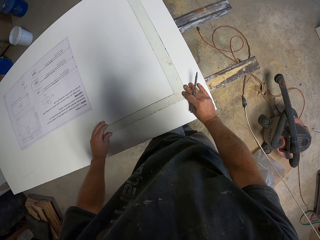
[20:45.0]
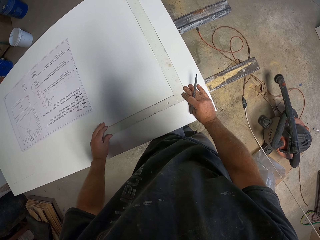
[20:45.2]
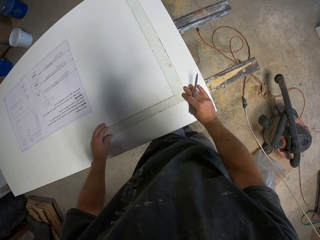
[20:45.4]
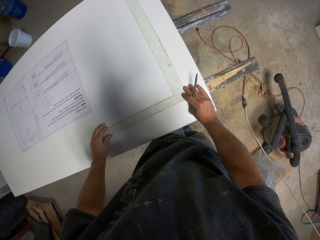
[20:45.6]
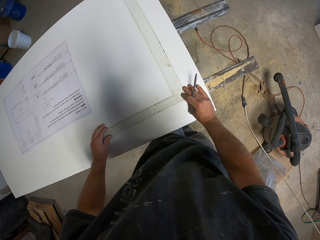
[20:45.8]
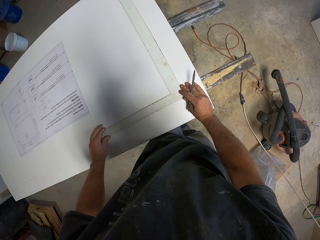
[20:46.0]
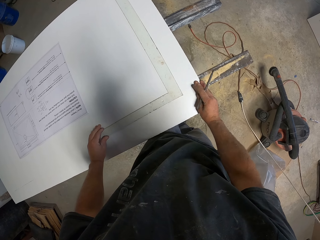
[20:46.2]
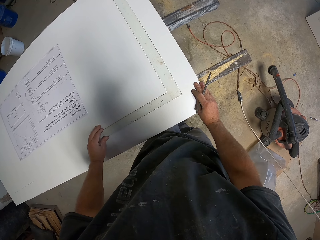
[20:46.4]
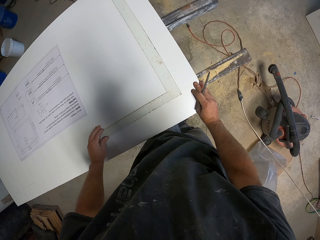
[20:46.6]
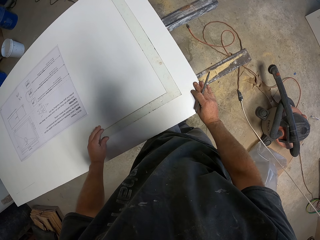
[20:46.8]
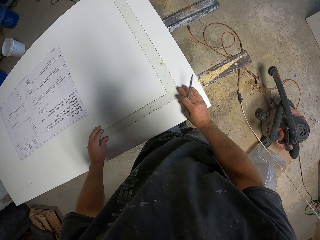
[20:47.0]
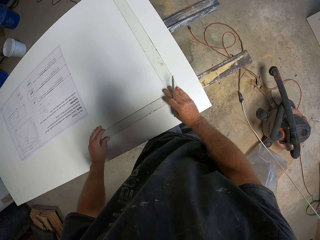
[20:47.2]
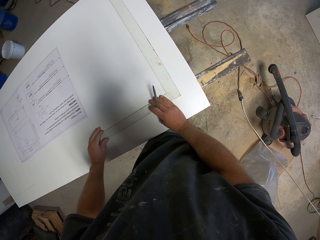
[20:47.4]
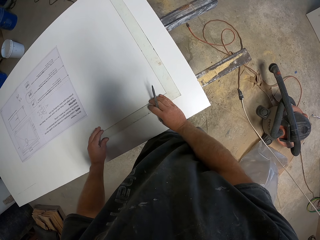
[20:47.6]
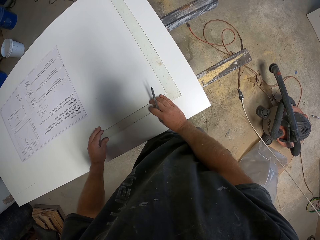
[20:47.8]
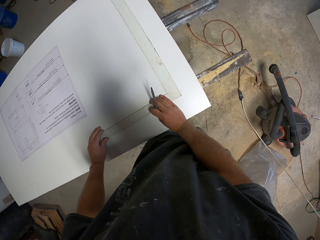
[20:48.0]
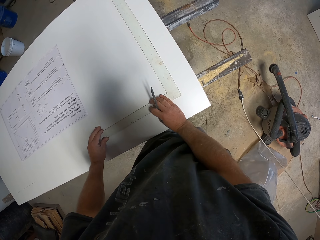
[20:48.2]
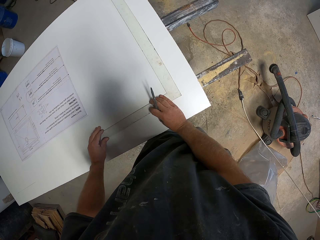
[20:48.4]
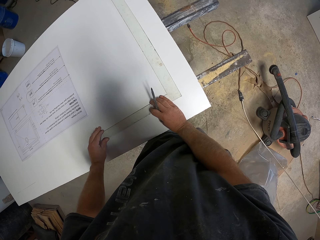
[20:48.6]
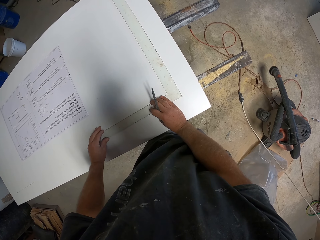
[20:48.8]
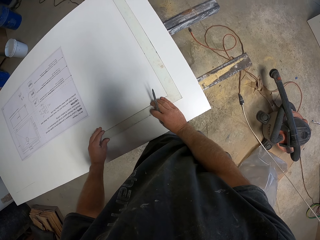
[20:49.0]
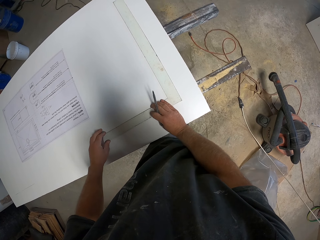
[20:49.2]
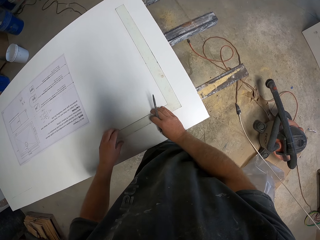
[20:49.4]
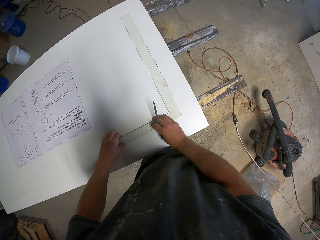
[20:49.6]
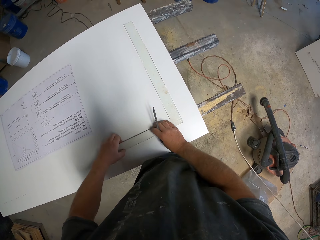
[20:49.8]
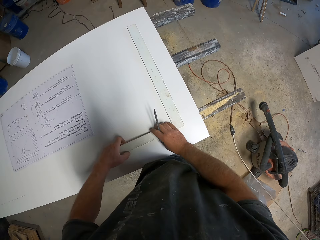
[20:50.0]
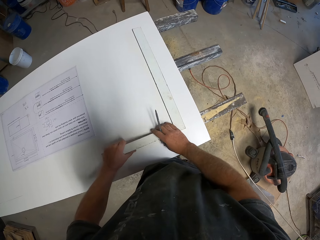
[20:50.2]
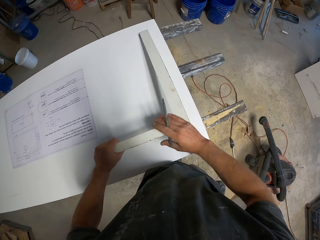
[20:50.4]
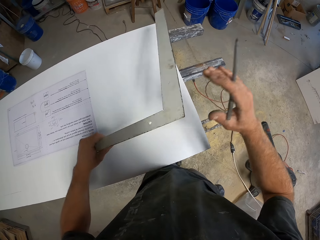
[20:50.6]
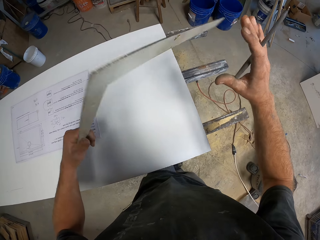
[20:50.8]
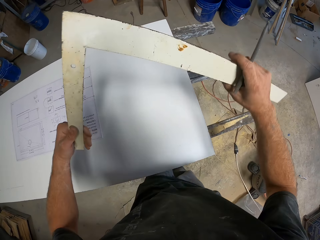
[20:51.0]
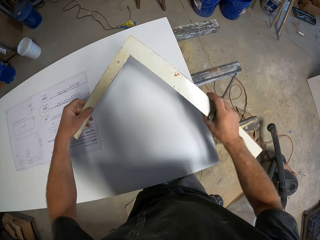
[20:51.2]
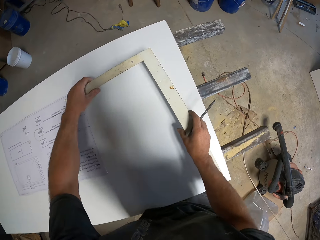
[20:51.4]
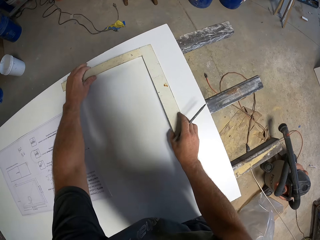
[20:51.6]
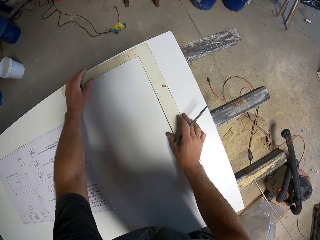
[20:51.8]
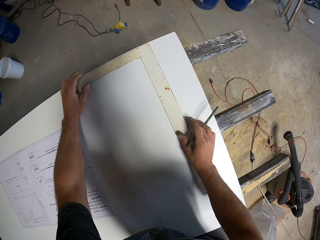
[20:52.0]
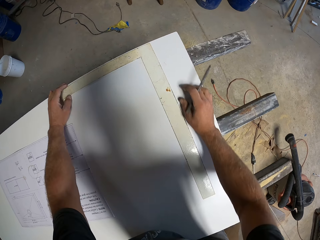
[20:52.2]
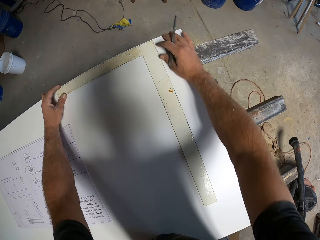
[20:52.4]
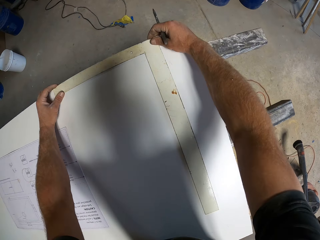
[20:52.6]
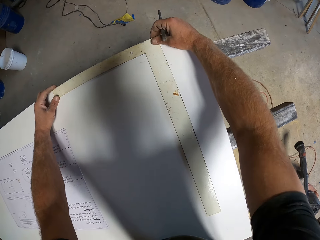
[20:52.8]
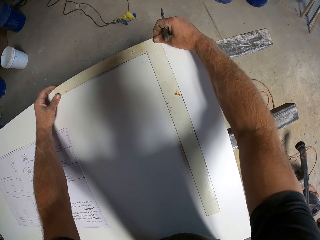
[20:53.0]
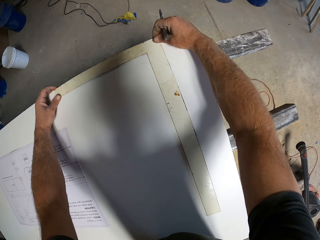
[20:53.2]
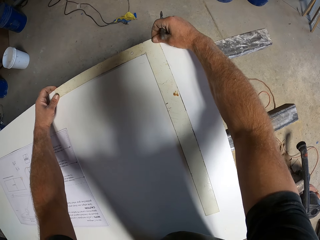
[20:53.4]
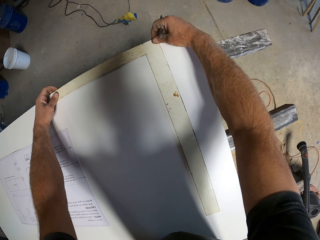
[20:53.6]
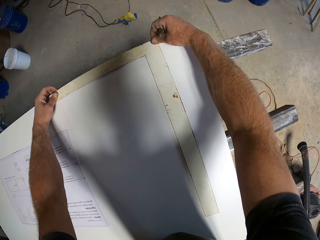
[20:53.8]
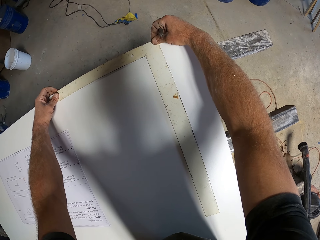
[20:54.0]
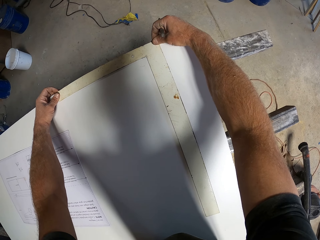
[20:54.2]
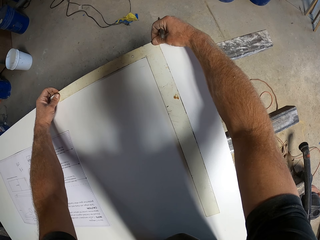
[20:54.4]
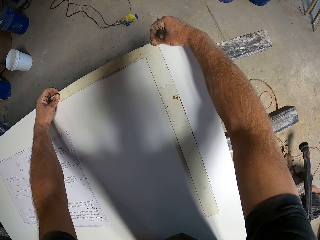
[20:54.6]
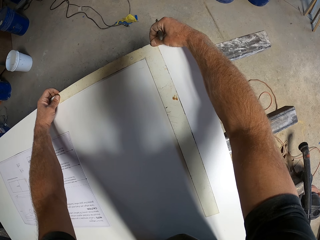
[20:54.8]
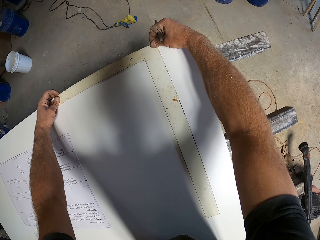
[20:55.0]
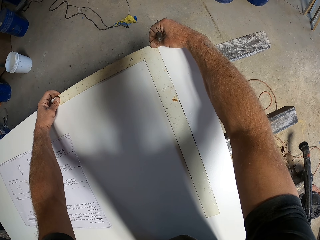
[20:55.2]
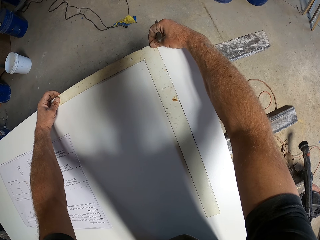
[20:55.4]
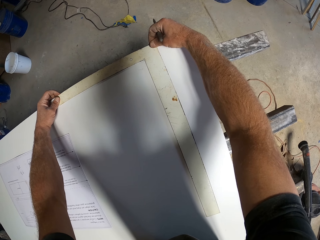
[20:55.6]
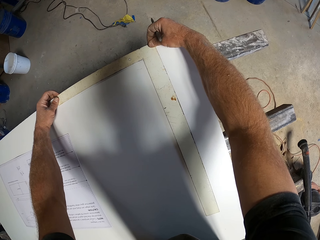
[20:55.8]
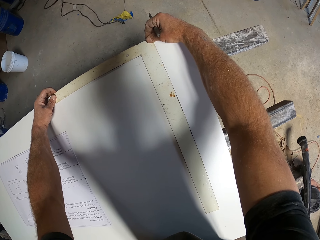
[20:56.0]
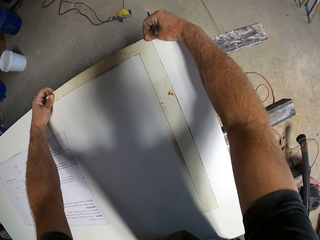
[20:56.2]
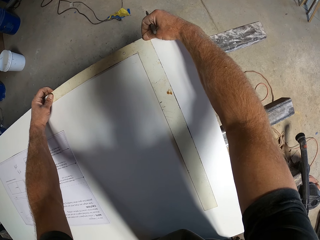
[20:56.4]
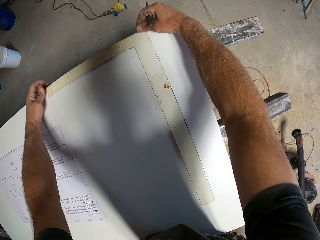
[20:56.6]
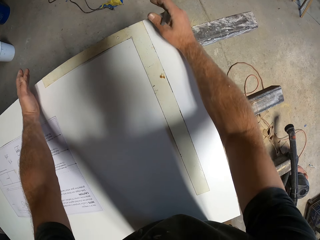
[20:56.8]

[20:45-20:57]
The camera wearer turns the L square ruler. They measure the wooden board.

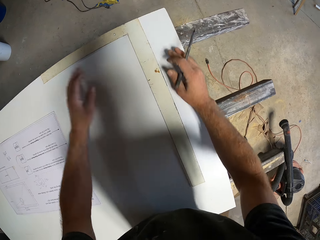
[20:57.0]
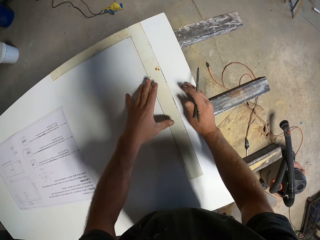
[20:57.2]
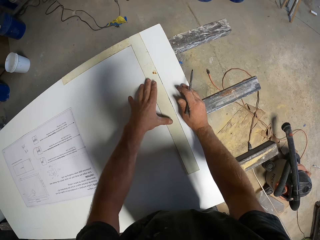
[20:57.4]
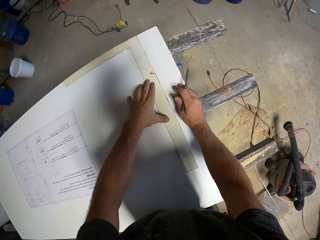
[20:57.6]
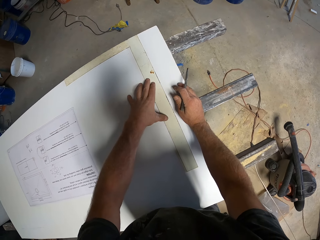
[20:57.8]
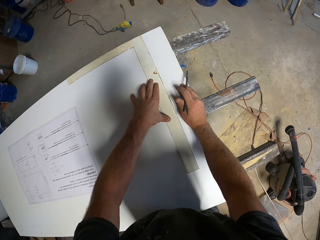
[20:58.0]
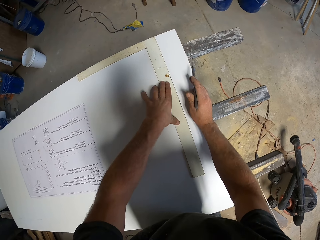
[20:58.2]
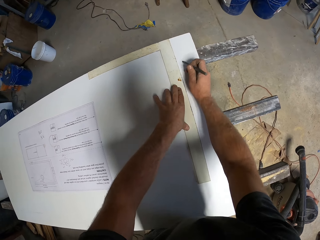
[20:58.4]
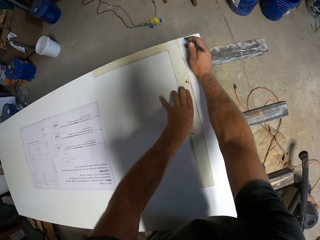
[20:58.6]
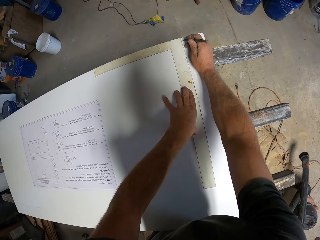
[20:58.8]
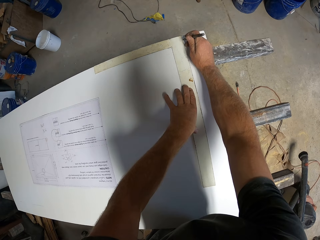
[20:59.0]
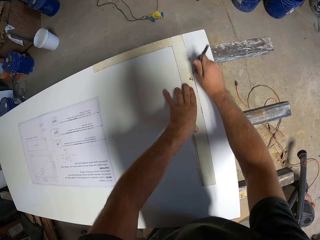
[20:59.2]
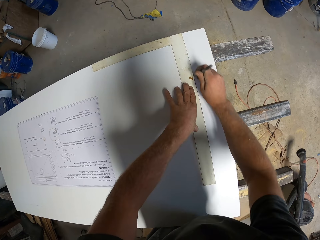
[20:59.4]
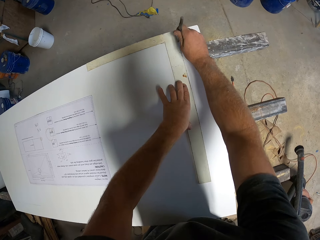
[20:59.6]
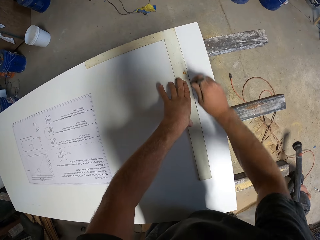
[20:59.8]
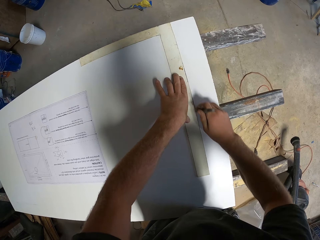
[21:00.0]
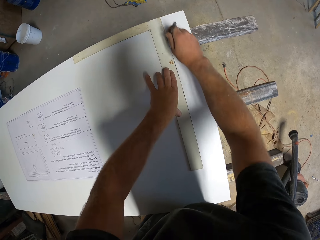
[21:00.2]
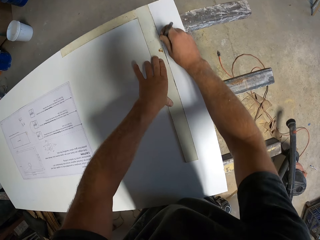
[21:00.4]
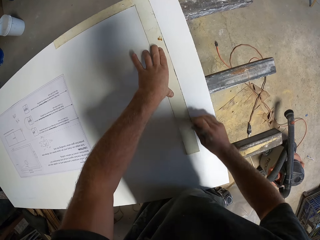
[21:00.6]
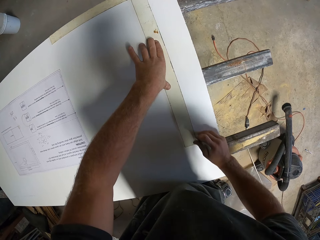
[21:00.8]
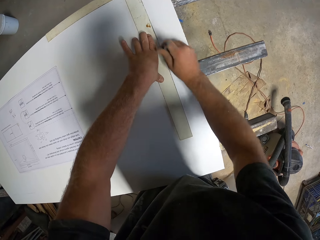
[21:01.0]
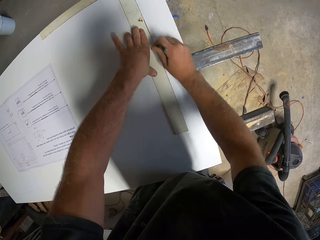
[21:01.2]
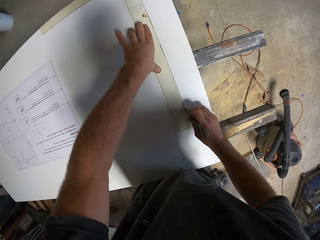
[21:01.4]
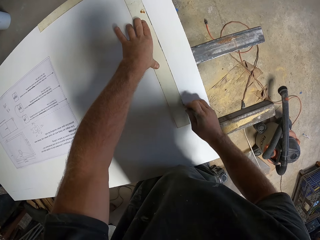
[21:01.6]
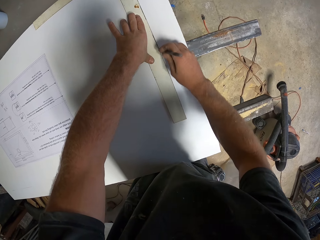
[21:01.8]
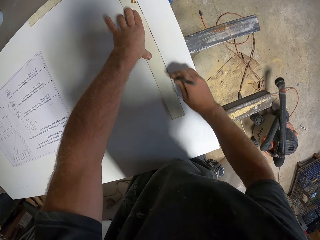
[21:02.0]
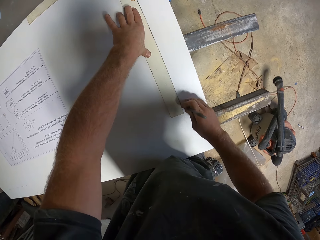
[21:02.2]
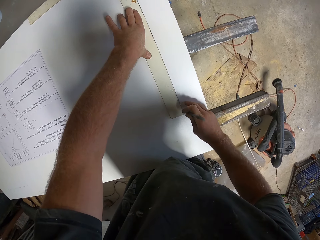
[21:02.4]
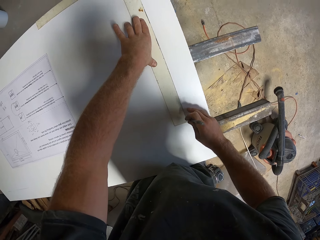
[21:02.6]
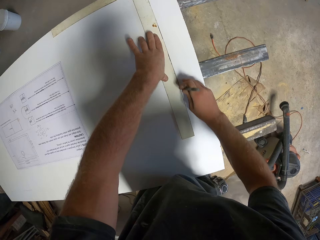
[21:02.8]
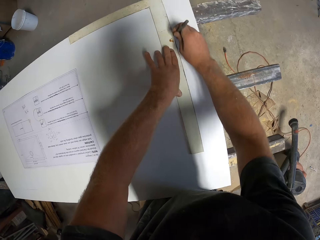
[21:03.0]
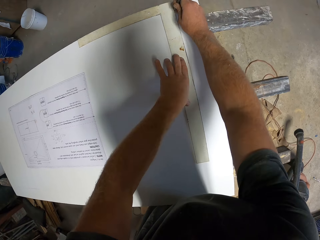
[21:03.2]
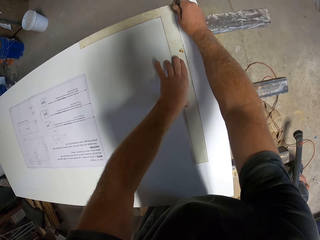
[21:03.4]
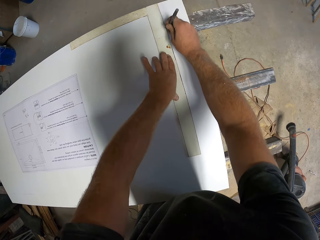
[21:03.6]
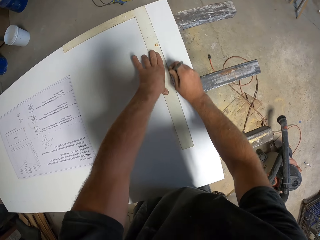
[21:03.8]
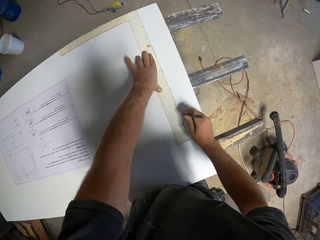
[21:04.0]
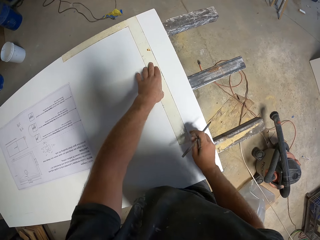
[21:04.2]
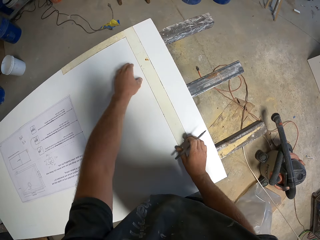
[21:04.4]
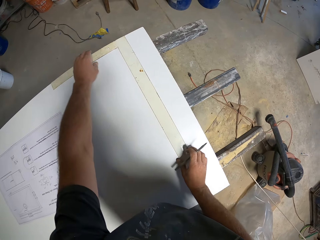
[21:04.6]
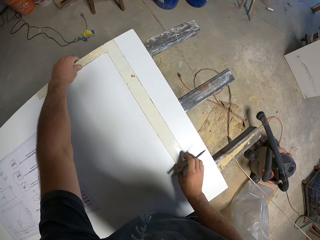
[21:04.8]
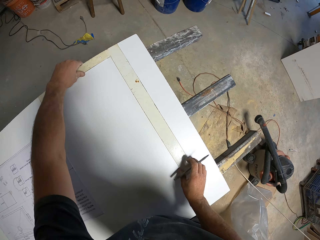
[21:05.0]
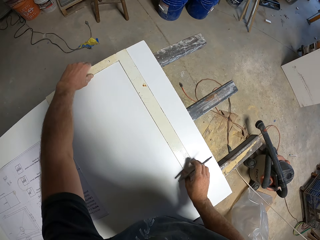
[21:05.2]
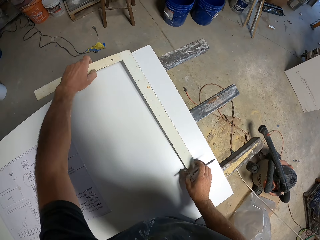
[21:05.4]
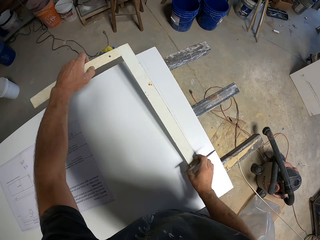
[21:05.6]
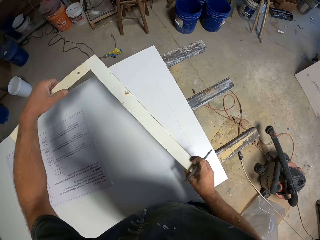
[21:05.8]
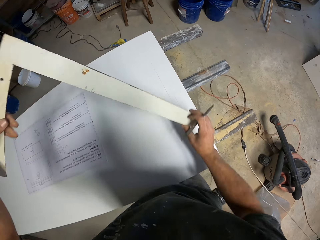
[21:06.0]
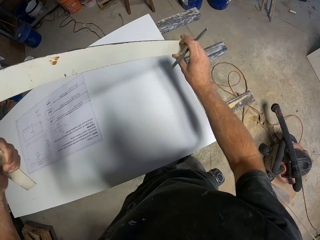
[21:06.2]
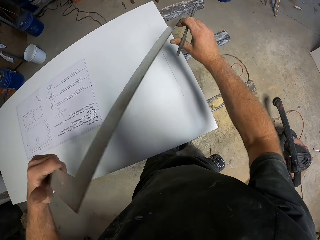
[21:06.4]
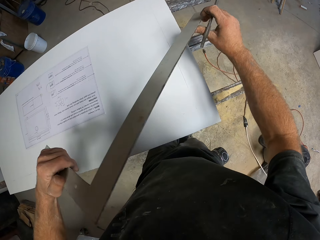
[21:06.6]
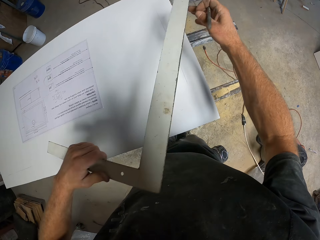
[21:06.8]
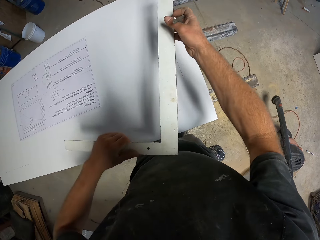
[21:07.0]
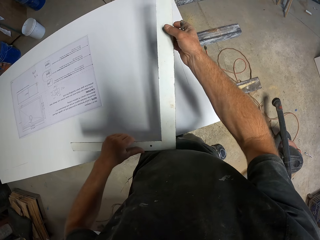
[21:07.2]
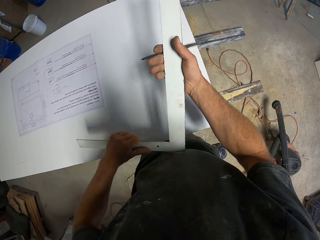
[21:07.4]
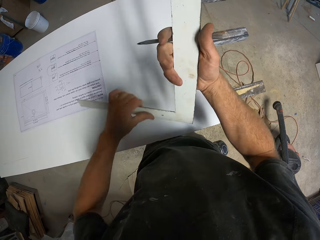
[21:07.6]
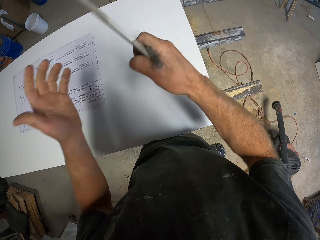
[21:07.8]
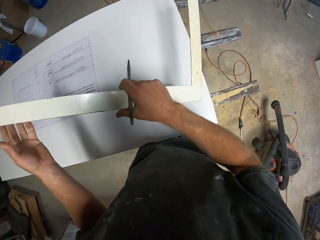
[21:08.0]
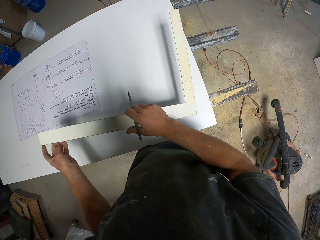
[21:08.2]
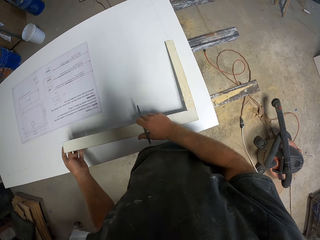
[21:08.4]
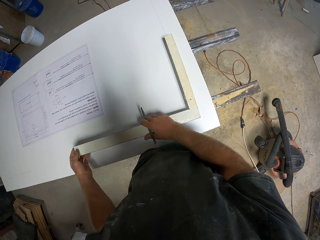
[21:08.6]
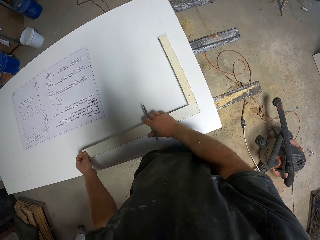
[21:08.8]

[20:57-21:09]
The camera wearer draws a line on the wooden board. They turn the L square.
